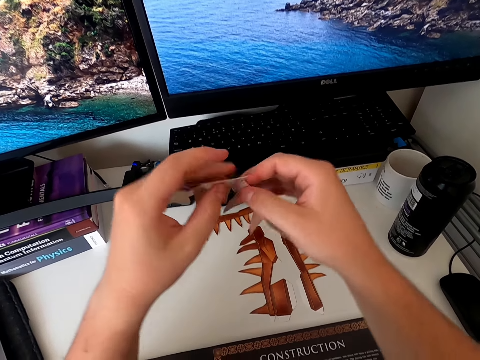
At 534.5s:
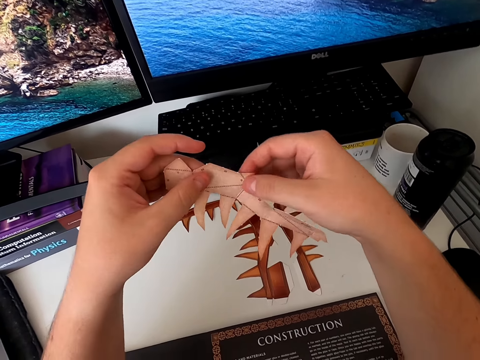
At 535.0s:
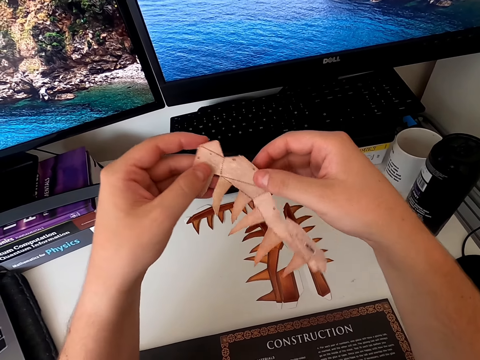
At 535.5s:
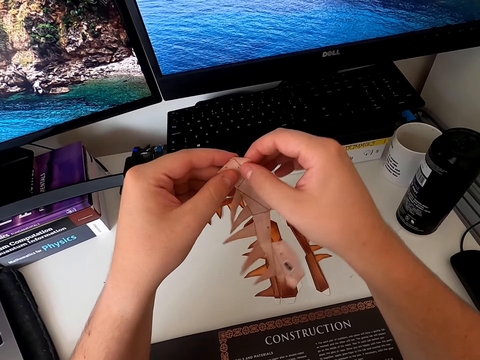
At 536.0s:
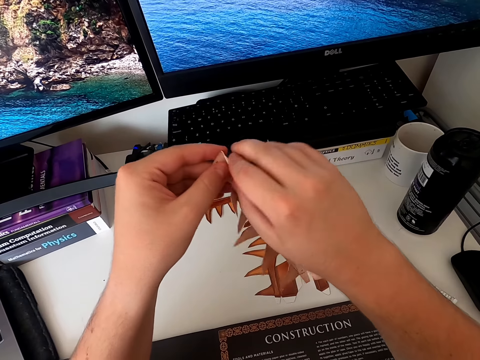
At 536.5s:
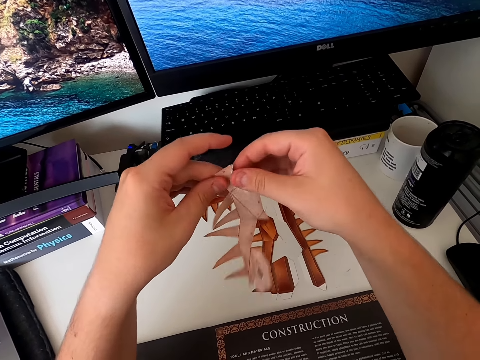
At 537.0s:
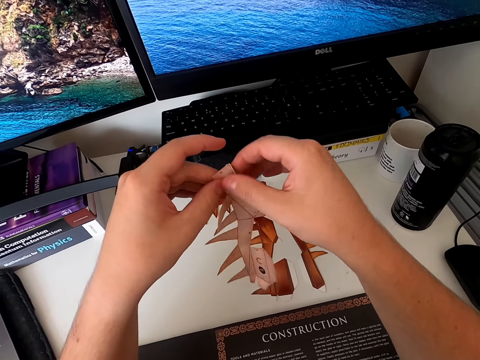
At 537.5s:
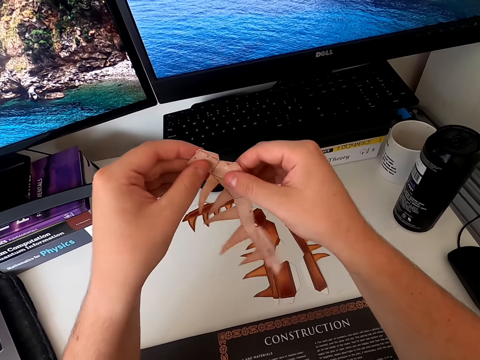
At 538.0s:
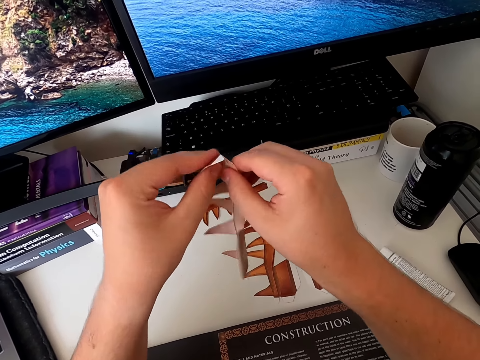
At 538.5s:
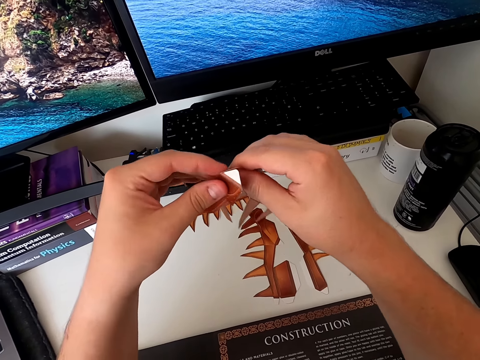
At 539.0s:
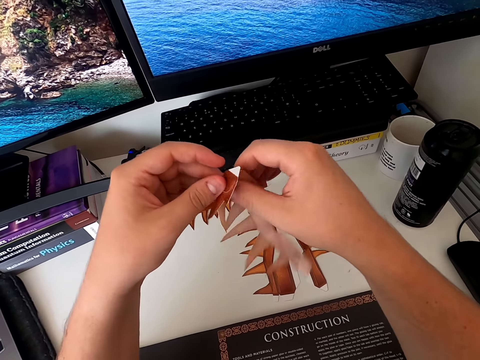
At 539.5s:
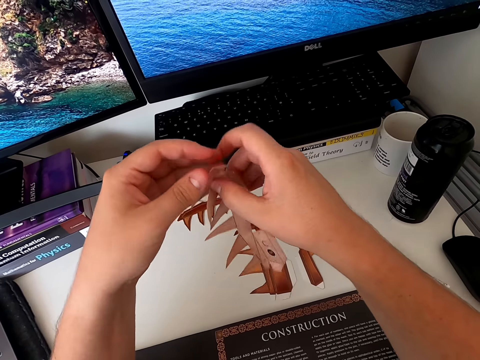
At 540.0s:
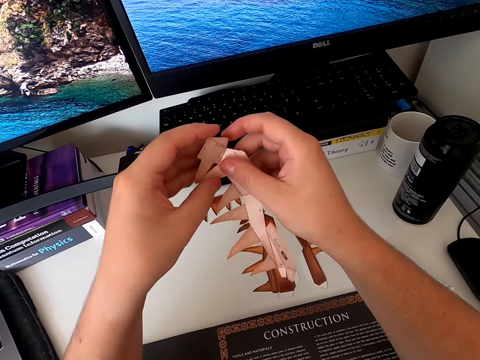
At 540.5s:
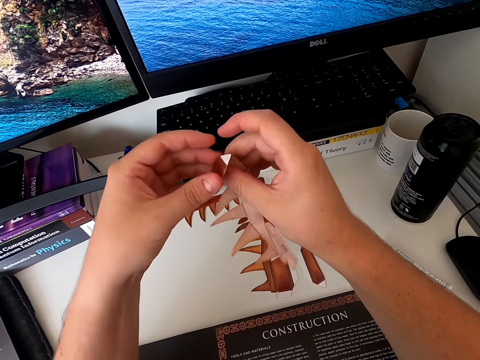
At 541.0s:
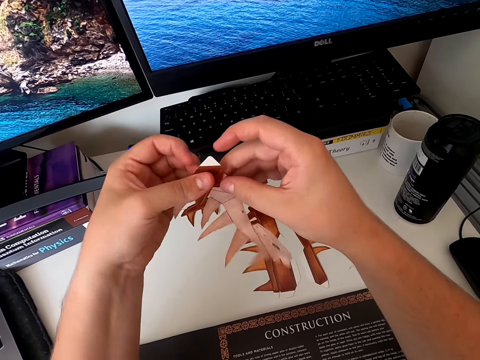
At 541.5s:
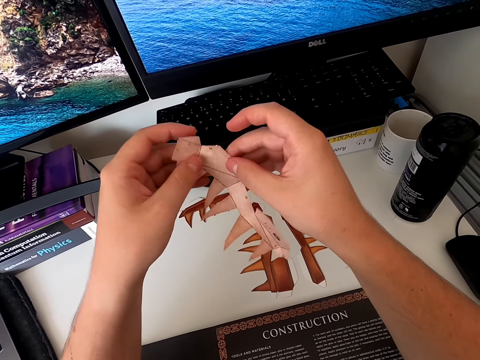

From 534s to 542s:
The camera wearer turns the paper craft. They hold the paper craft and fold the paper craft.

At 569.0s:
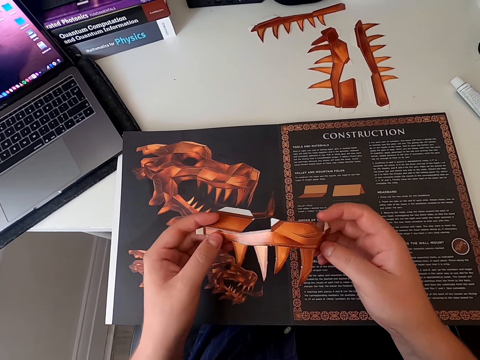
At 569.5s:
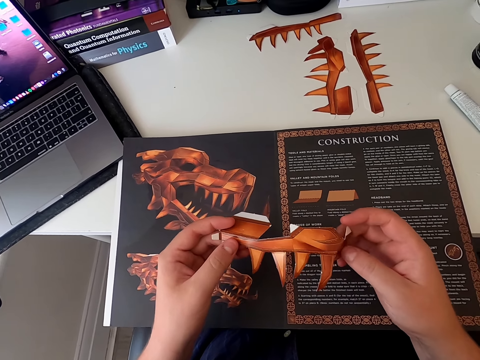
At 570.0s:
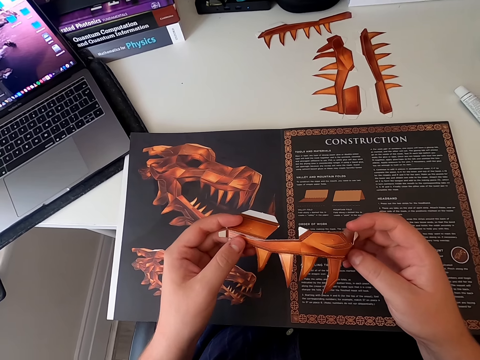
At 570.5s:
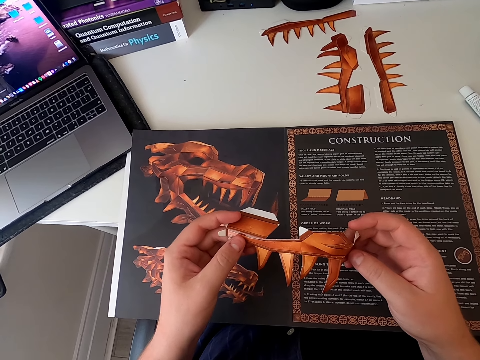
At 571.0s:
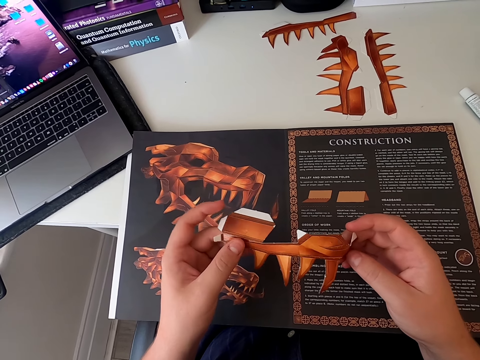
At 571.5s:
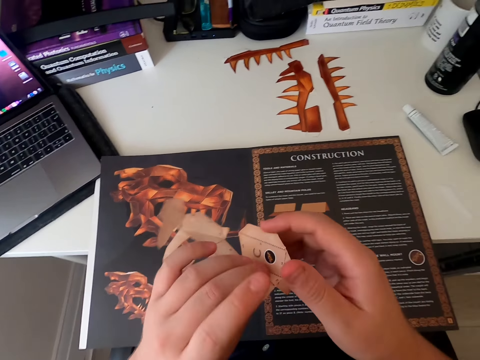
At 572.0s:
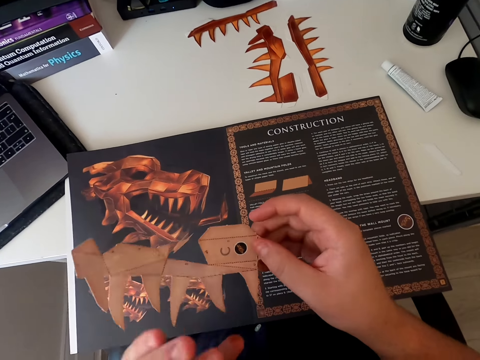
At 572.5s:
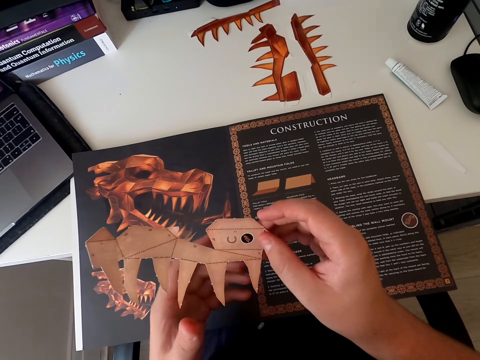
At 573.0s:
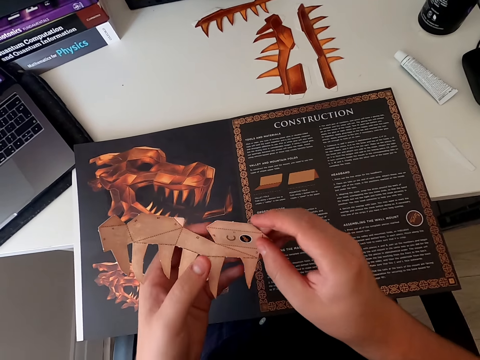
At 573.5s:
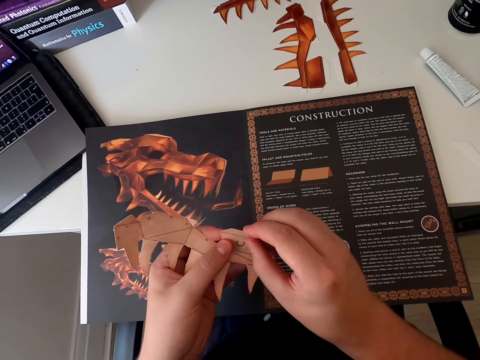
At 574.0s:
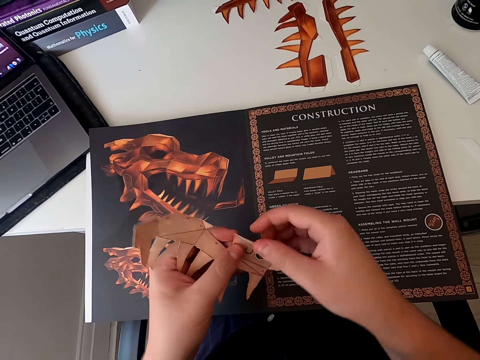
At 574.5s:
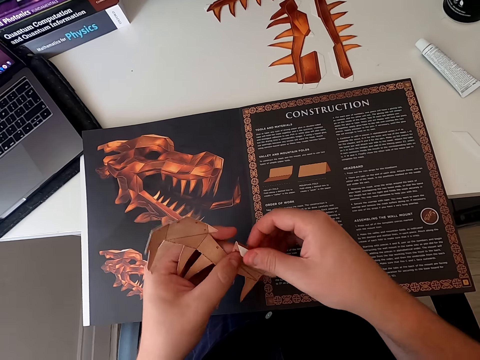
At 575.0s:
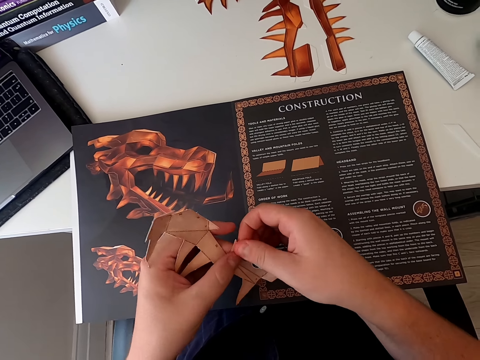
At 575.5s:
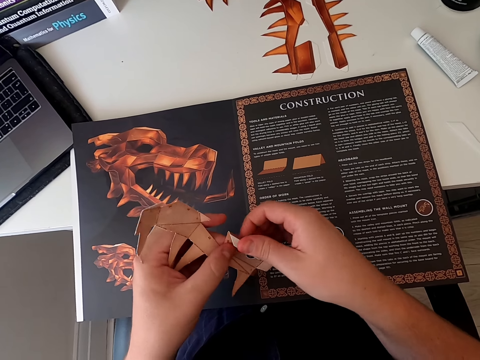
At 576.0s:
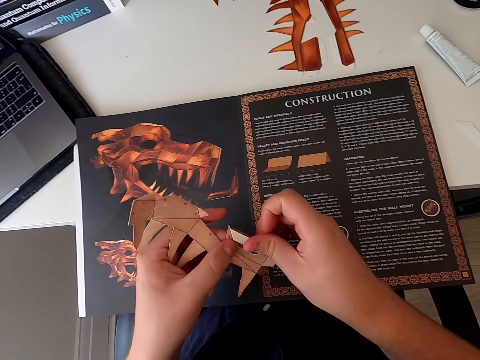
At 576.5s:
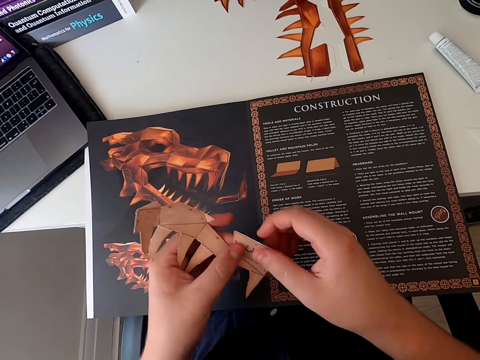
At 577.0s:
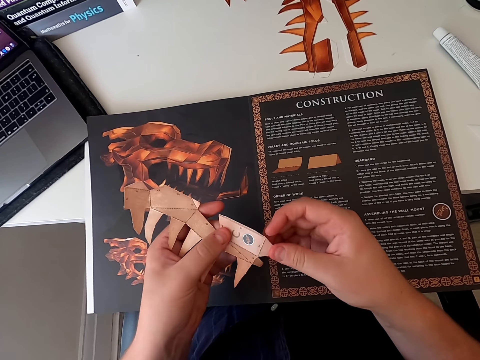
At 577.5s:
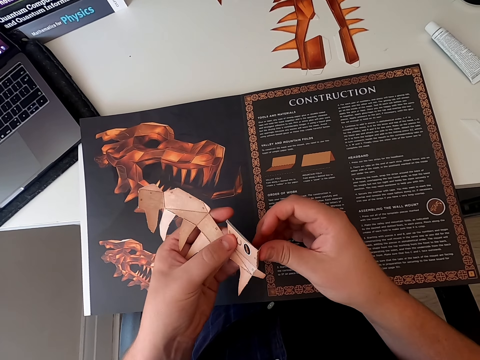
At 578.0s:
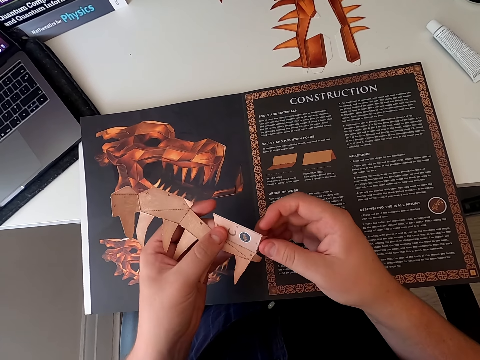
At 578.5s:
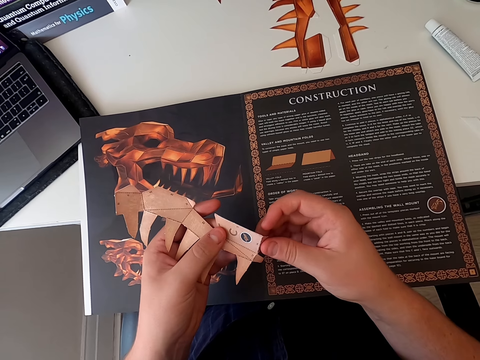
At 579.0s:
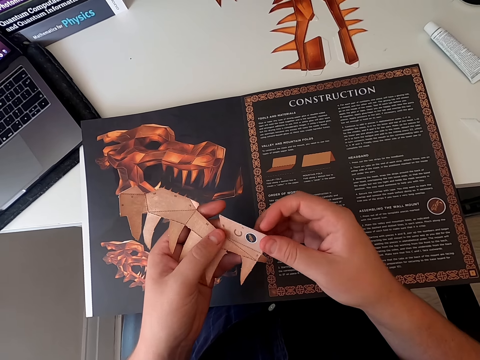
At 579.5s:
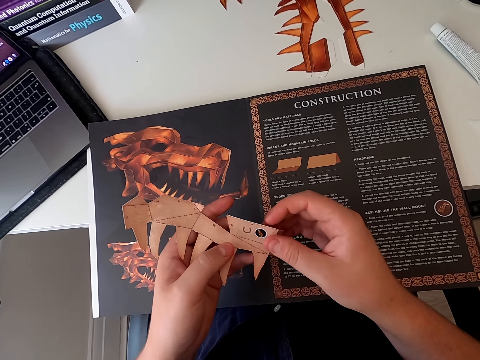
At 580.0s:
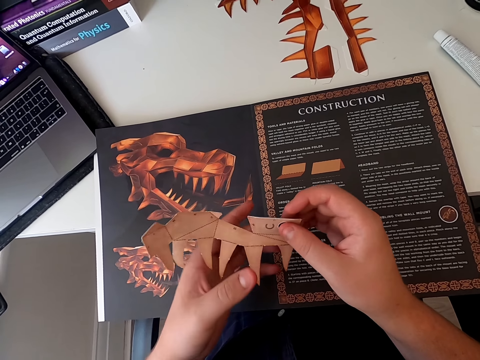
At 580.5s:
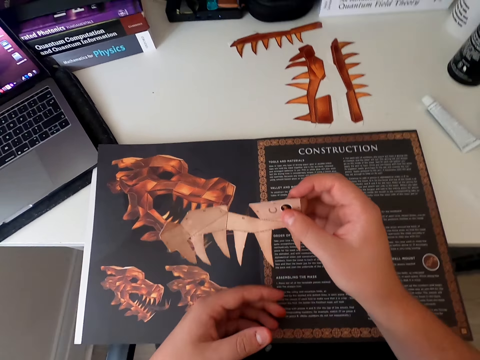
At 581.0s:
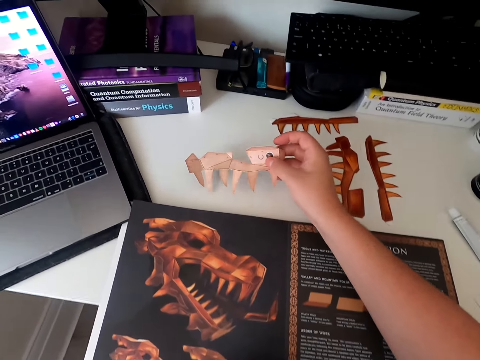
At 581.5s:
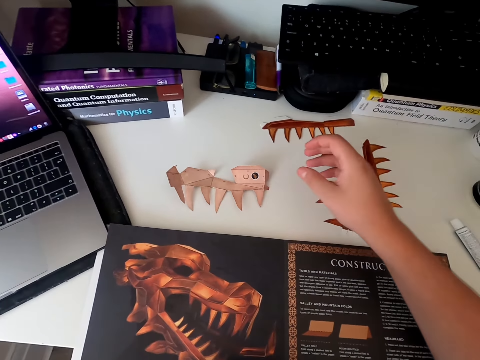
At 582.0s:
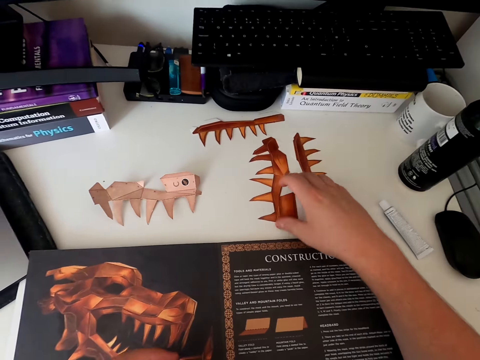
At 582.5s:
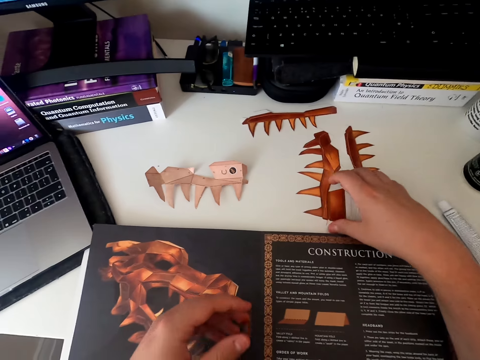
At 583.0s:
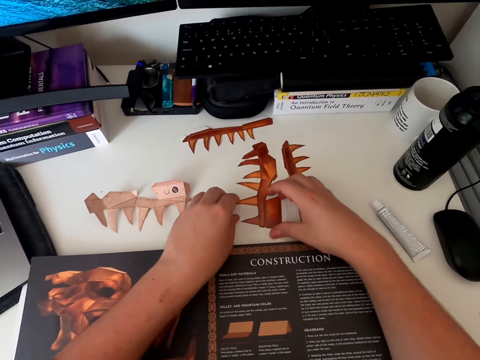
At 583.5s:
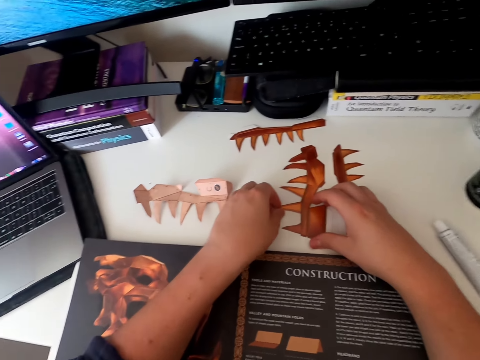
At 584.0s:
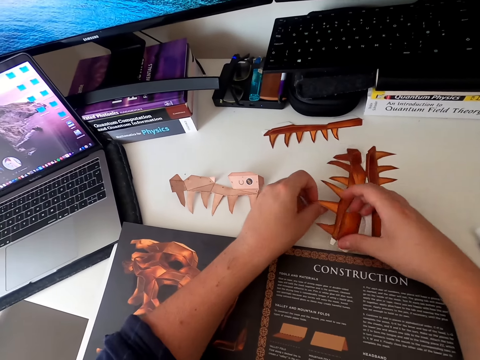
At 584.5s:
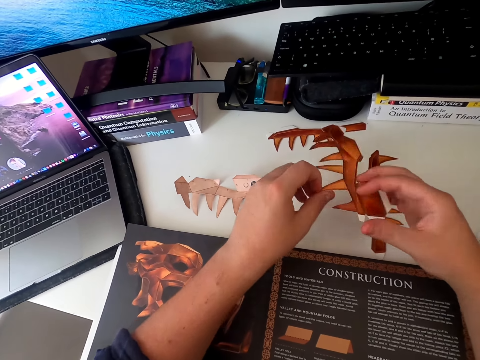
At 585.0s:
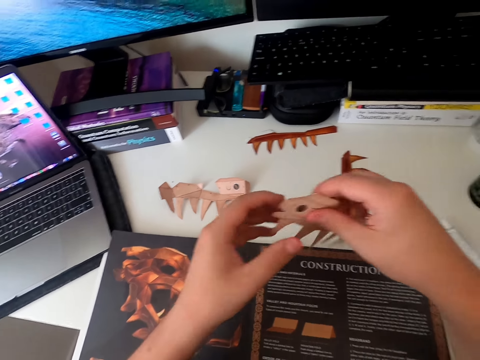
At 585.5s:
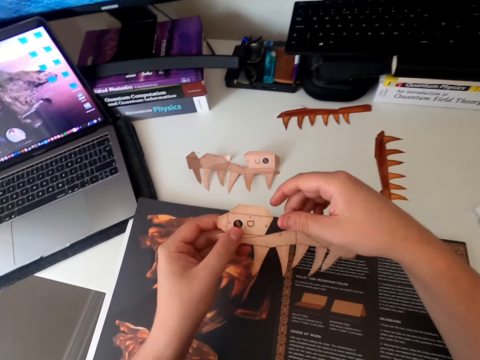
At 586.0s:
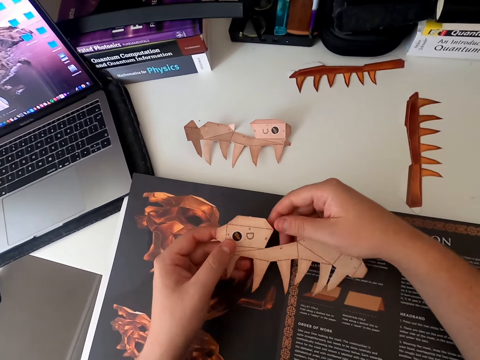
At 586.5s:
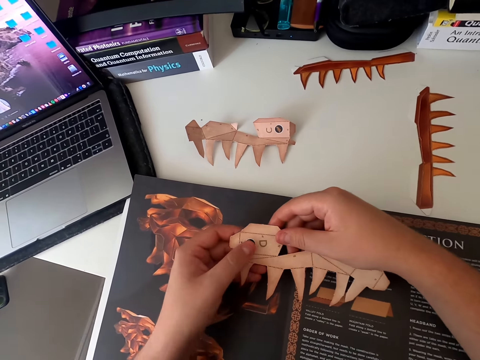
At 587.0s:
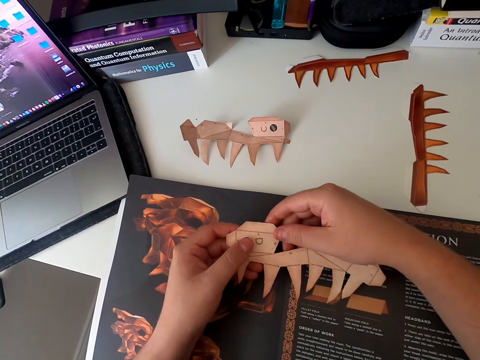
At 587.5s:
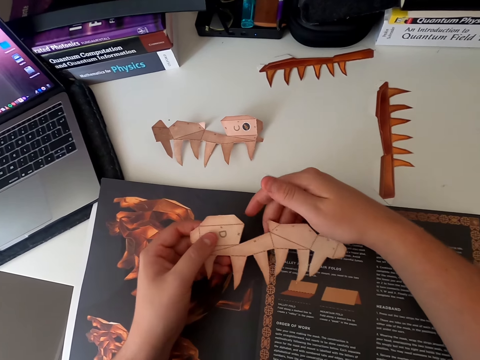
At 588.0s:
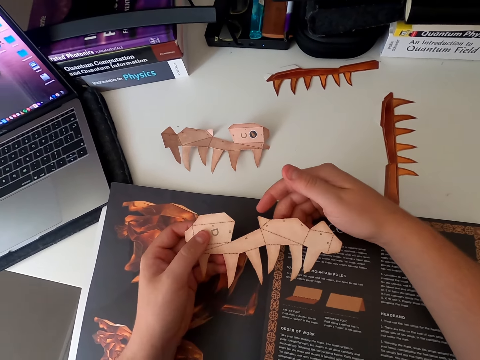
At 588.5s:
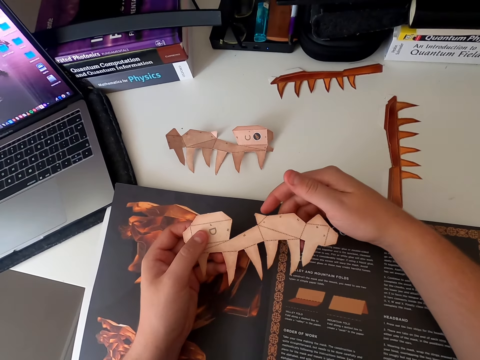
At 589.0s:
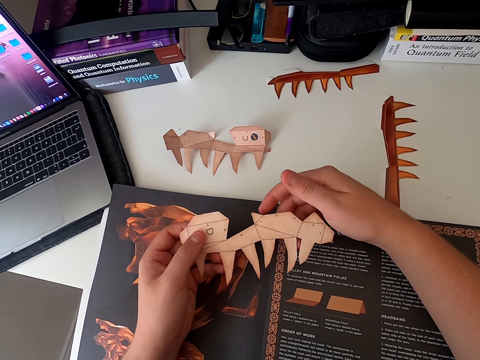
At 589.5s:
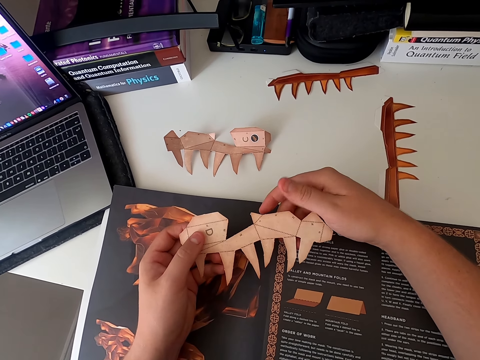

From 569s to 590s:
The camera wearer moves the paper craft. They stare at the paper craft and turn the paper craft. They fold the paper craft and hold the paper craft. They stare at the paper craft. They place the paper craft on the table. They pick up the paper craft. They turn the paper craft. They stare at the paper craft and hold the paper craft. They stare at the paper craft and move their hands.
